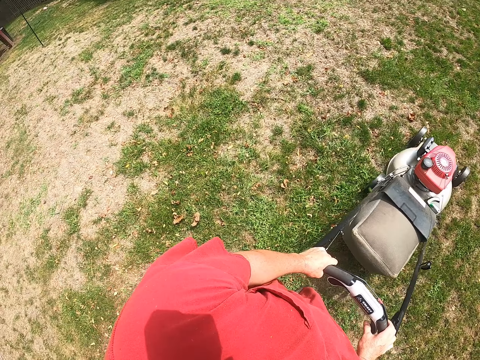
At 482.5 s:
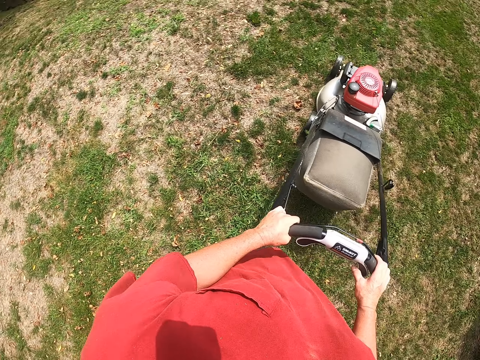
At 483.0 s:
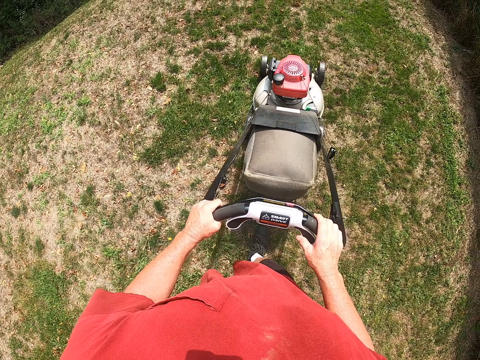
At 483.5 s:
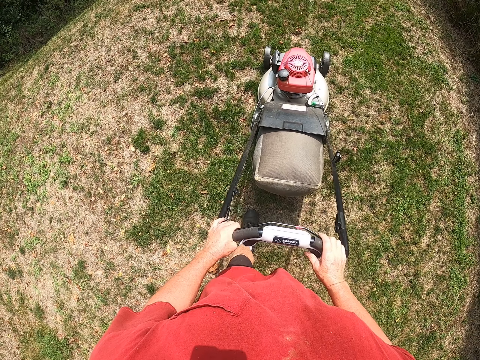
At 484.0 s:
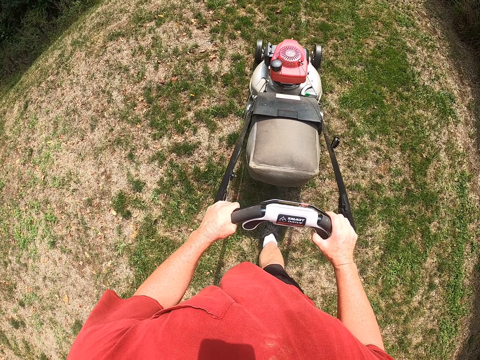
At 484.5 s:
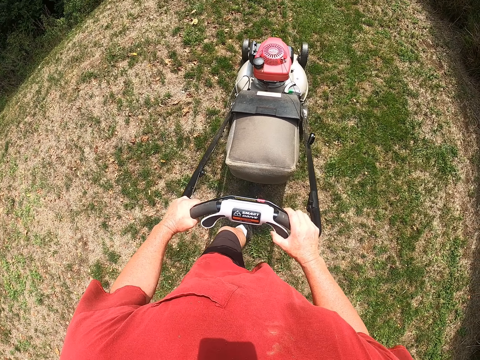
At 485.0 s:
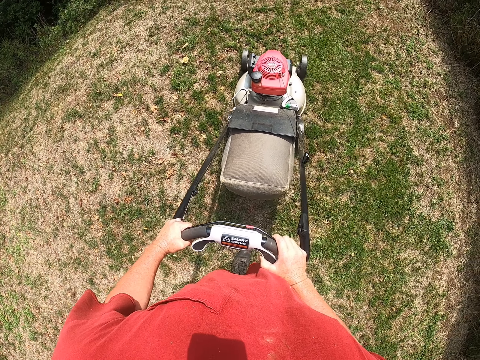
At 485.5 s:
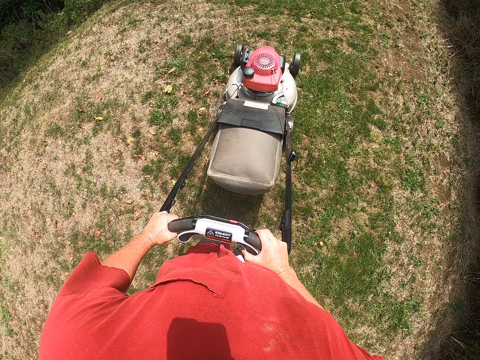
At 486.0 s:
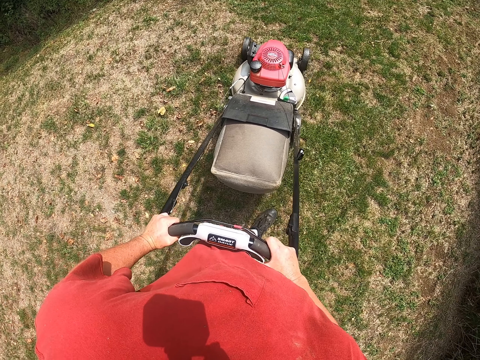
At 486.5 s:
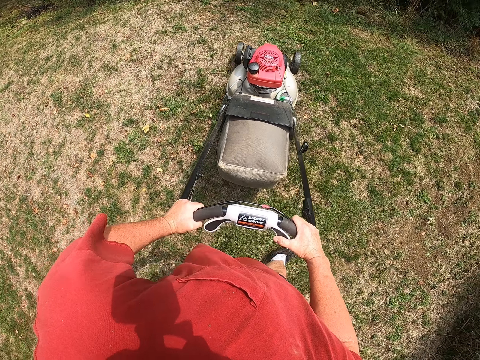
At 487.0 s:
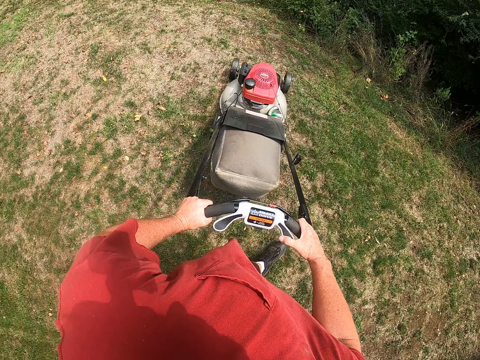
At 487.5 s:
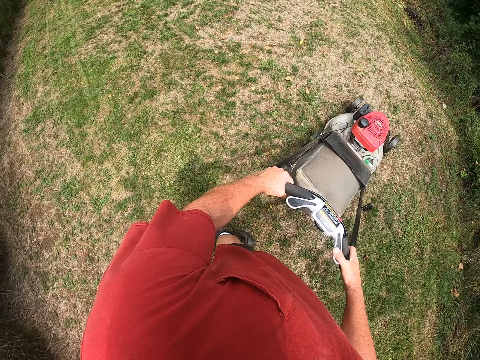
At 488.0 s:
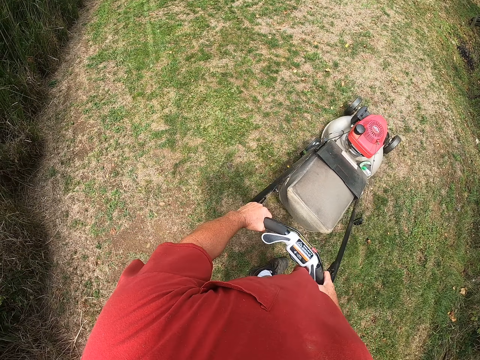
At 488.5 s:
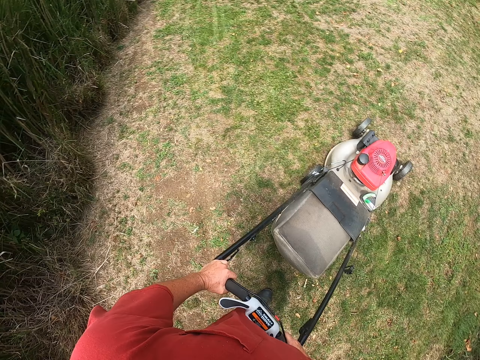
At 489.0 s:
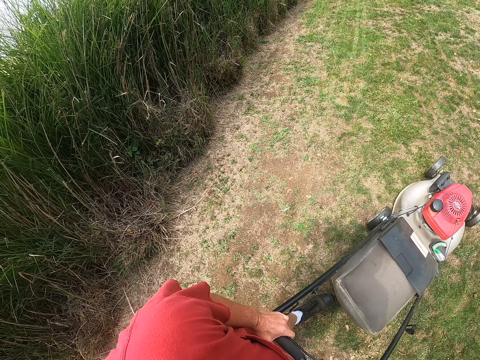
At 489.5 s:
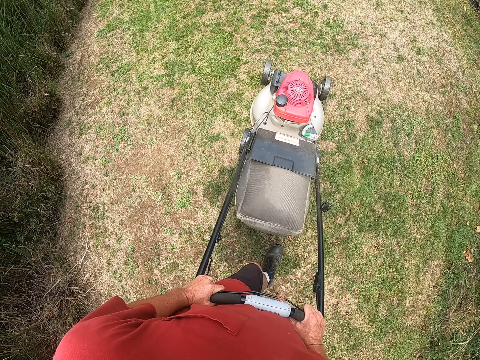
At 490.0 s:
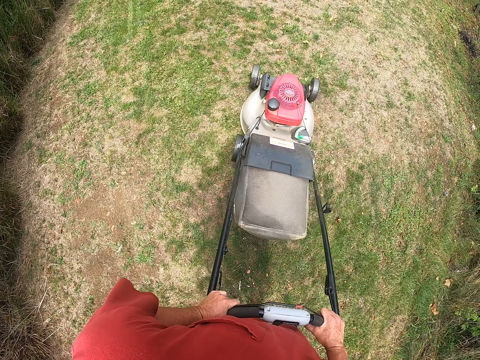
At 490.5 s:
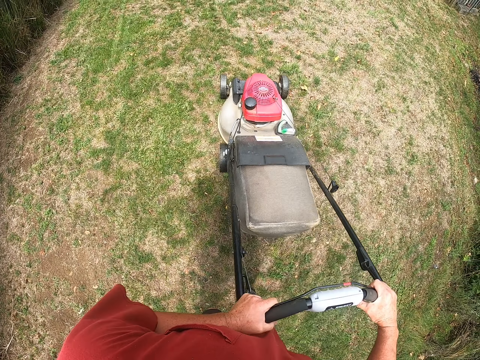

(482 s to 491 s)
The camera wearer looks around the compound. They pull the lawnmower backwards. They cut the grass with the lawnmower.

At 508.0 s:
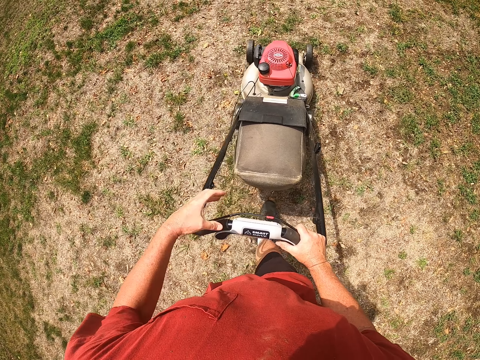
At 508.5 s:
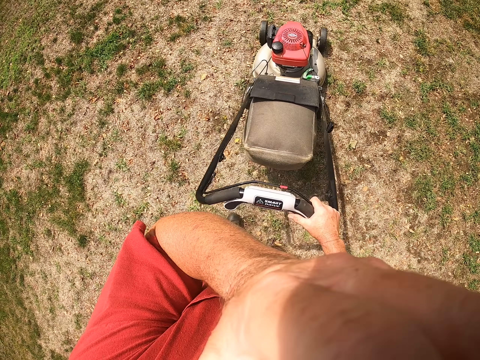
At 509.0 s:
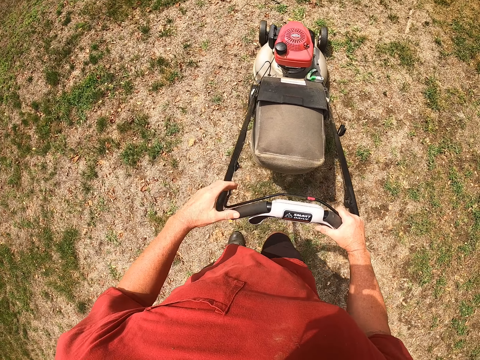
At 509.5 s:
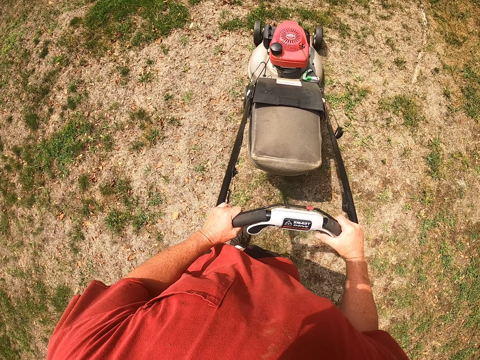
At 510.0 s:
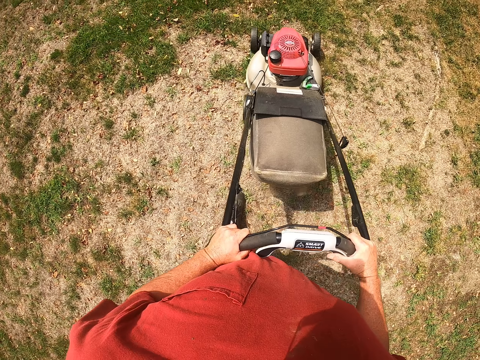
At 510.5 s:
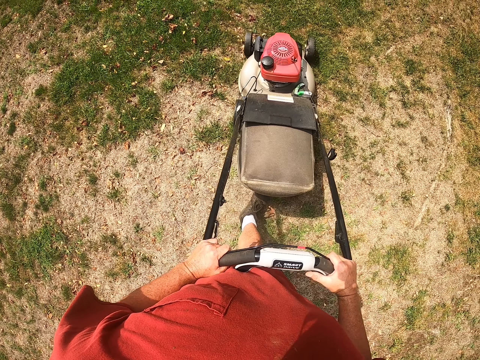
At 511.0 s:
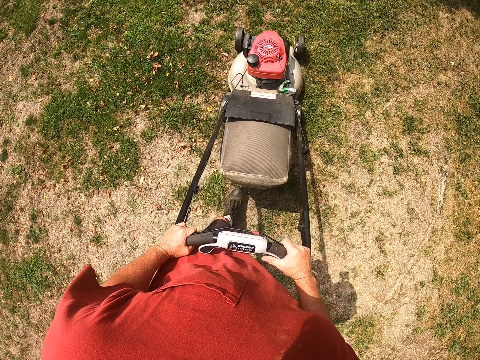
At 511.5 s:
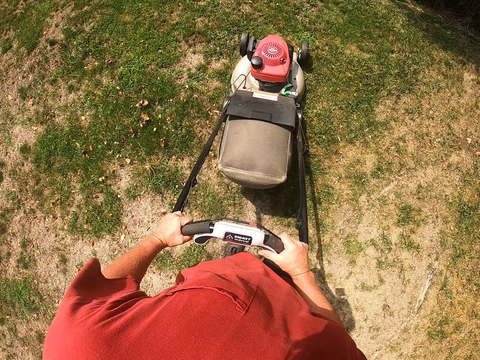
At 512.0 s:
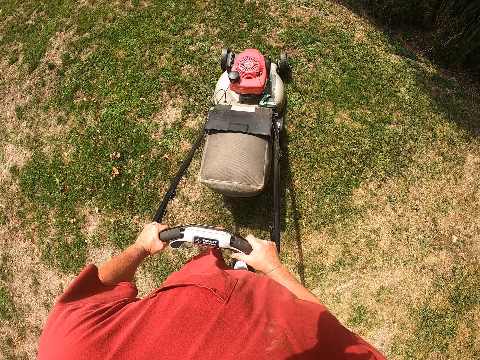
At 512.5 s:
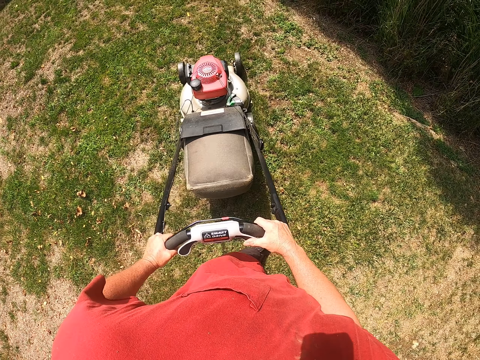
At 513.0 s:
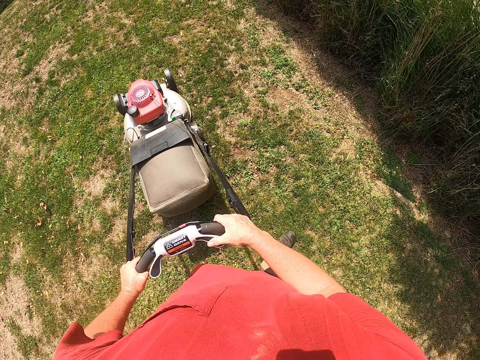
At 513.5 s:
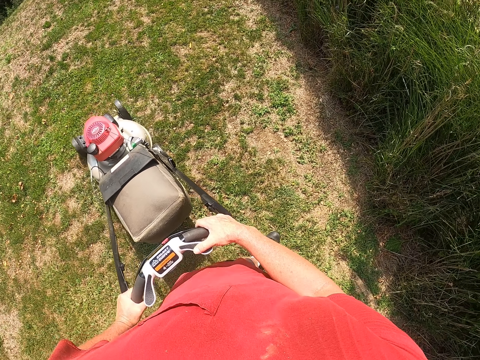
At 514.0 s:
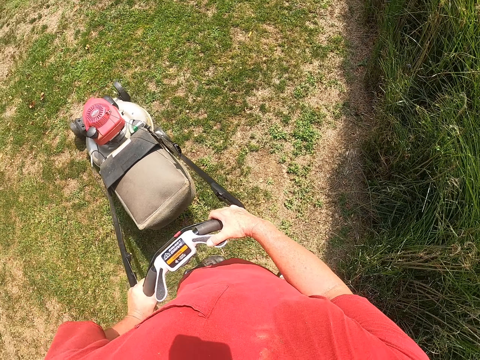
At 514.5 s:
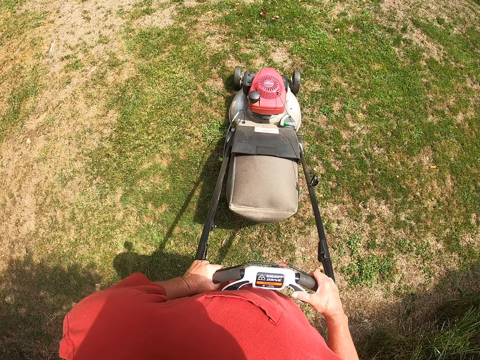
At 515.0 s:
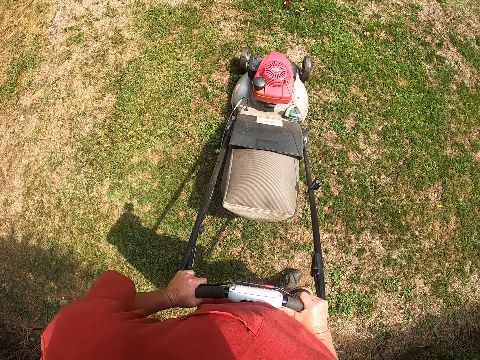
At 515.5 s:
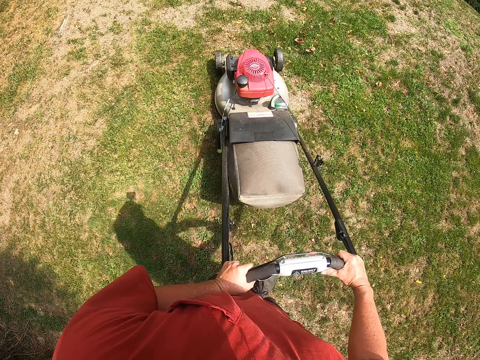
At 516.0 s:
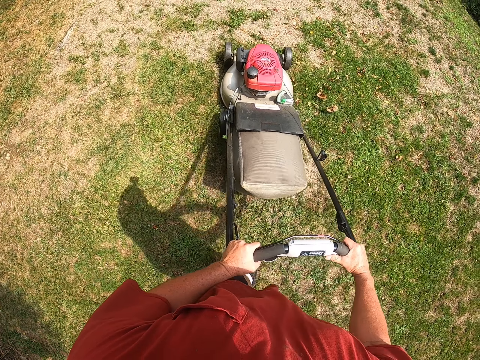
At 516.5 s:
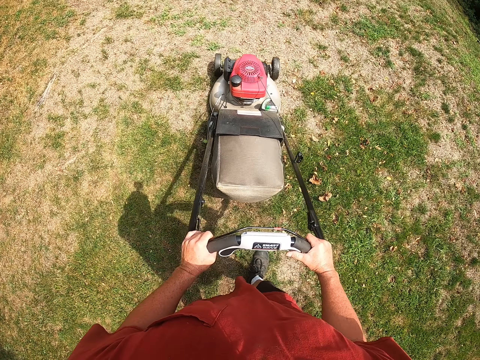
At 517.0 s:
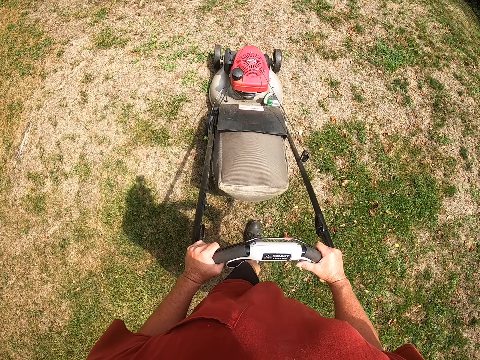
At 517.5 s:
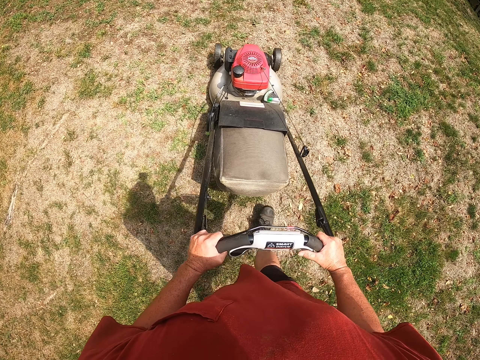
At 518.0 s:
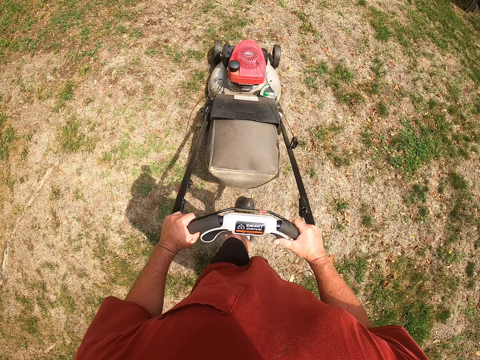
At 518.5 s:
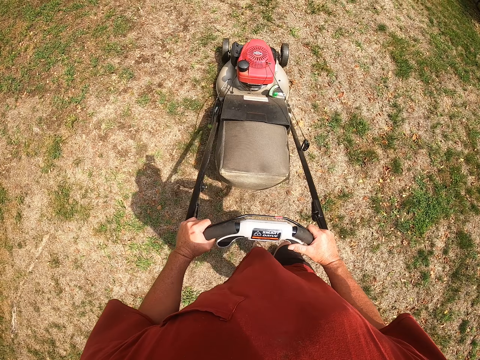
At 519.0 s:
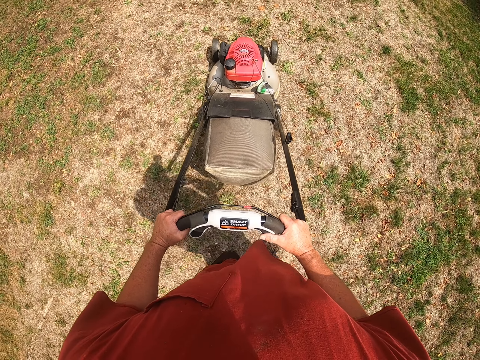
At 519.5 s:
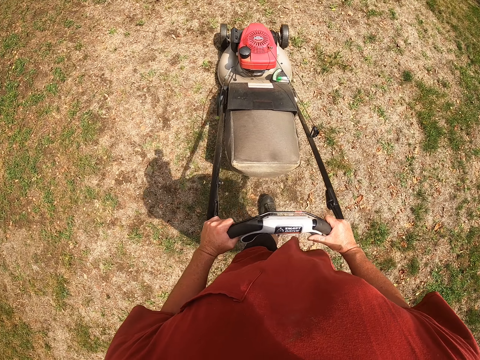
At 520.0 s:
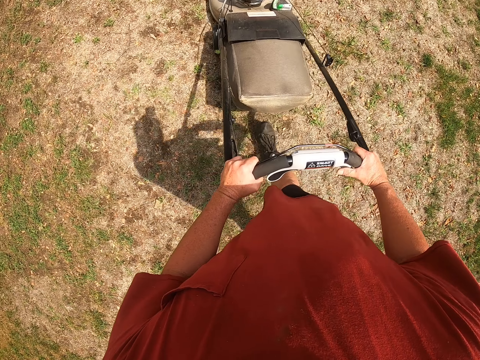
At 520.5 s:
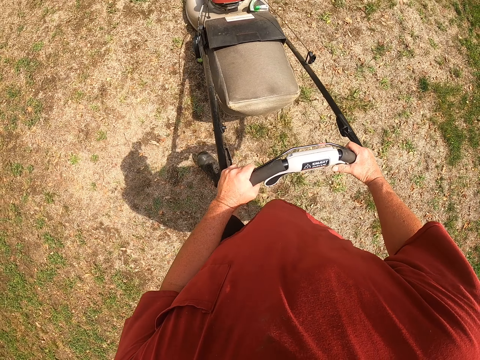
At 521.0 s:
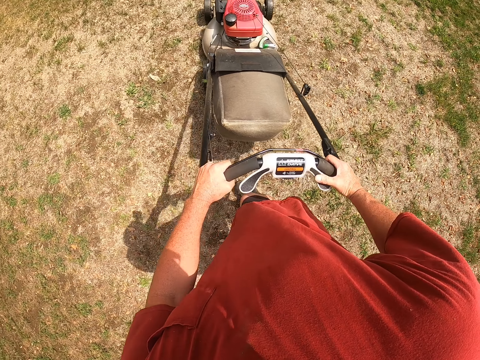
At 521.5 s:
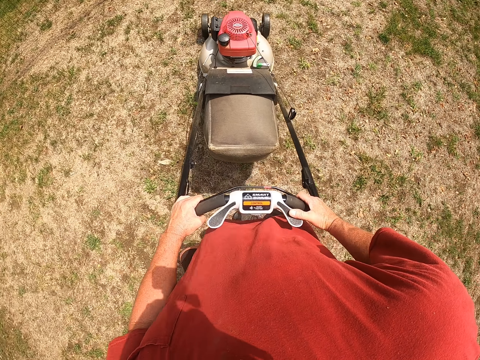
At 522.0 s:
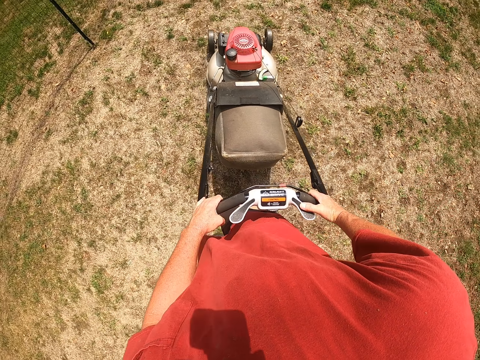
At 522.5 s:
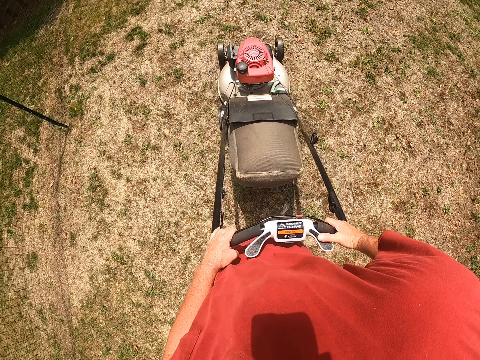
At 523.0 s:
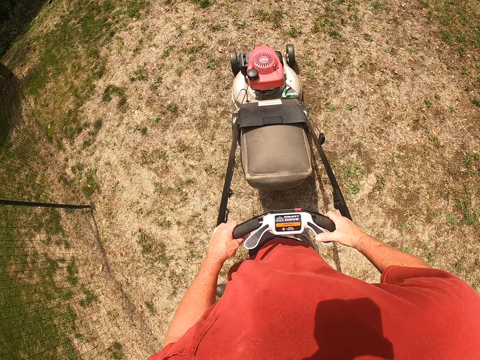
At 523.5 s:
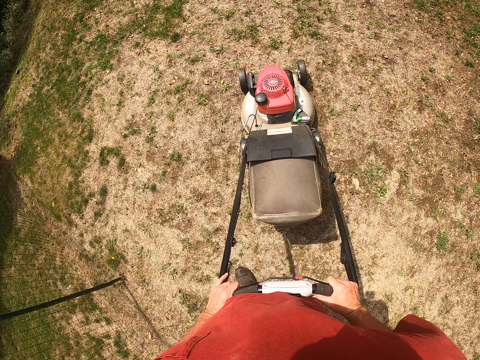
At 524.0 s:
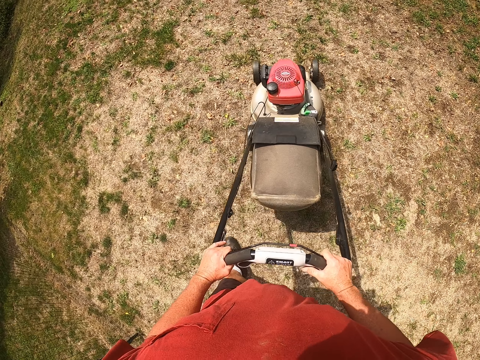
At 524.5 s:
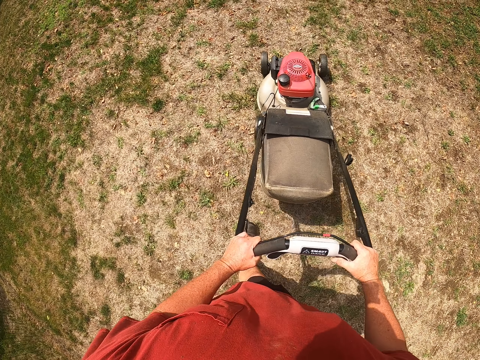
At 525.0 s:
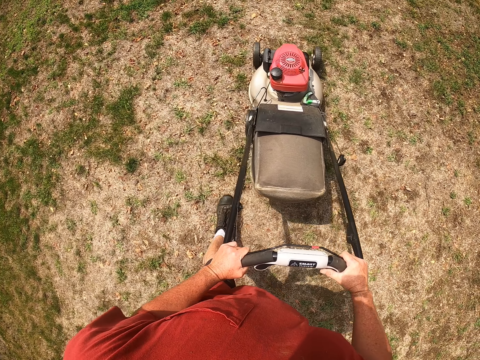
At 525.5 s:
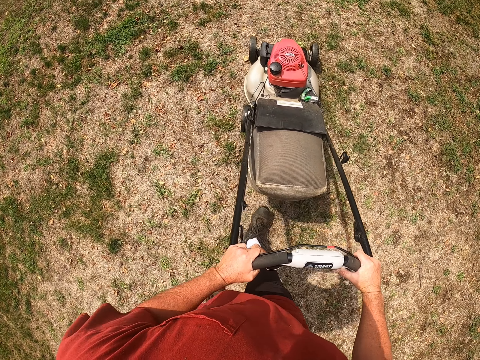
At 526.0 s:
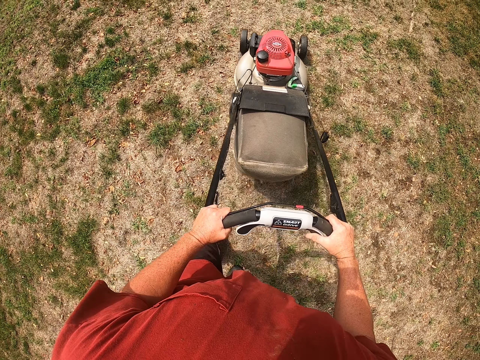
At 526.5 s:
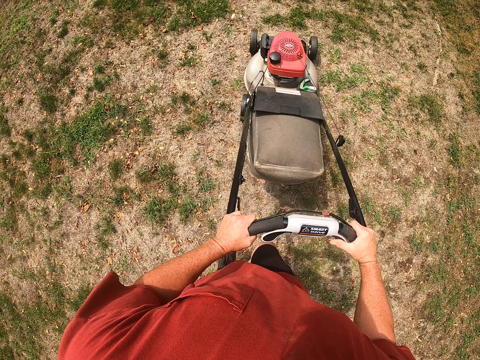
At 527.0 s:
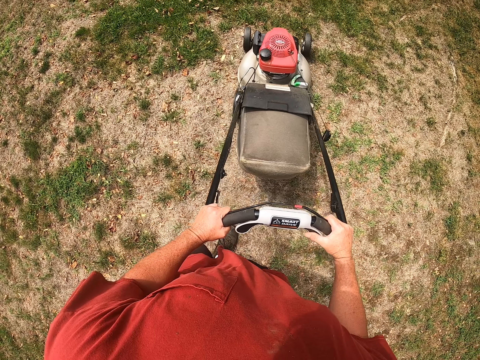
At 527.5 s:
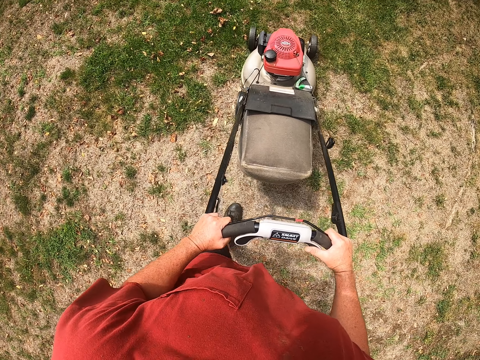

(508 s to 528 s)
The camera wearer touches his face. He raises his left hand towards something. He cuts the grass with the lawnmower. He withdraws his left hand from something. He turns the lawnmower. He cuts the grass with the lawnmower. He turns the lawnmower. He cuts the grass with the lawnmower. He cuts the grass with the lawnmower again.
